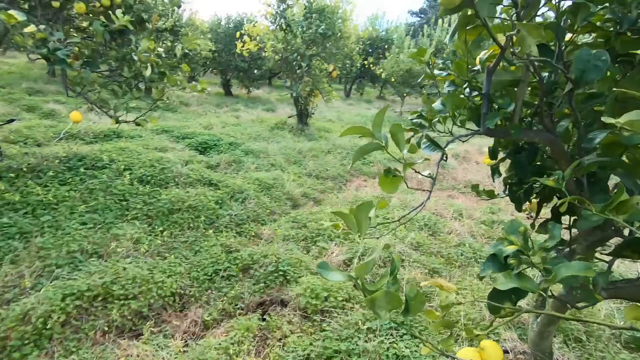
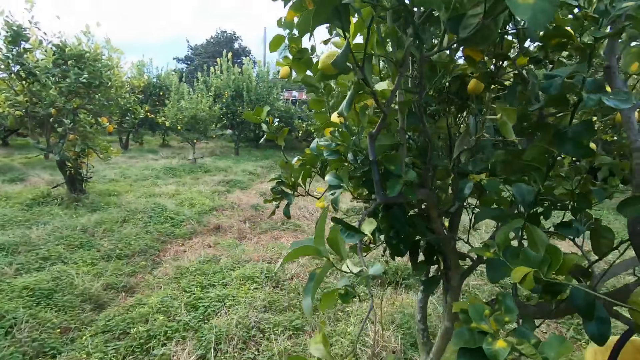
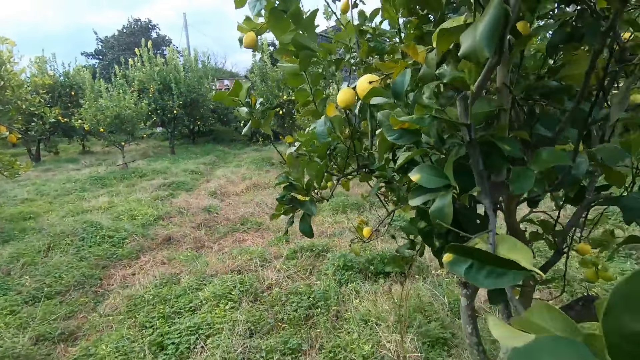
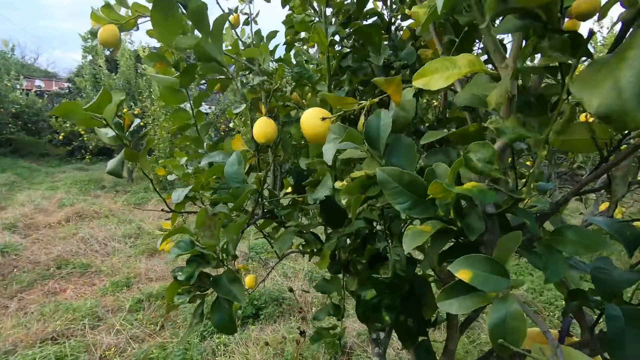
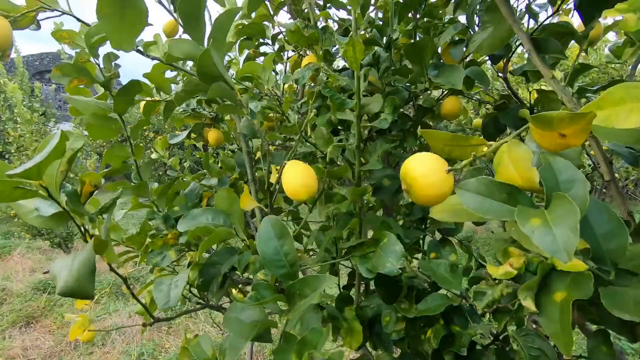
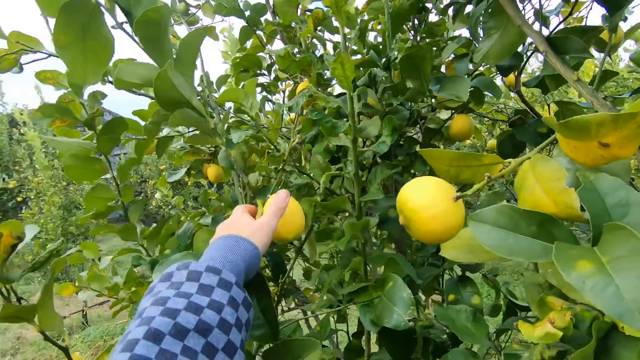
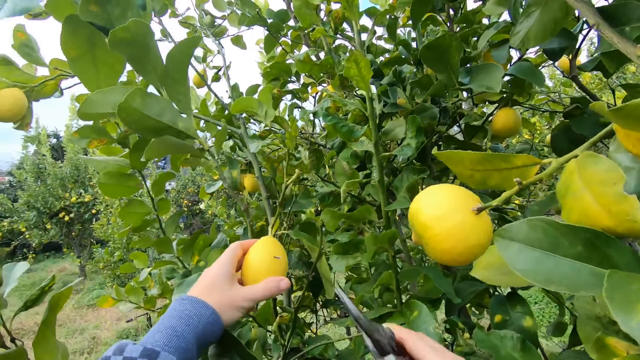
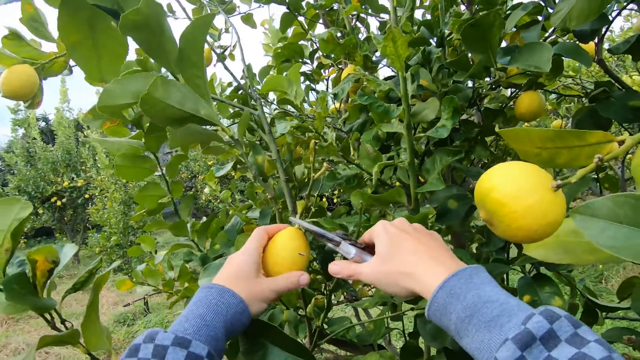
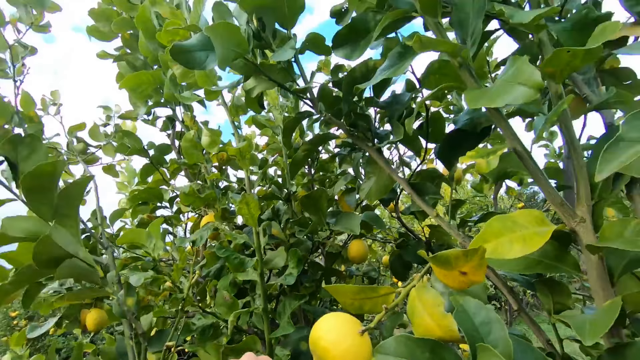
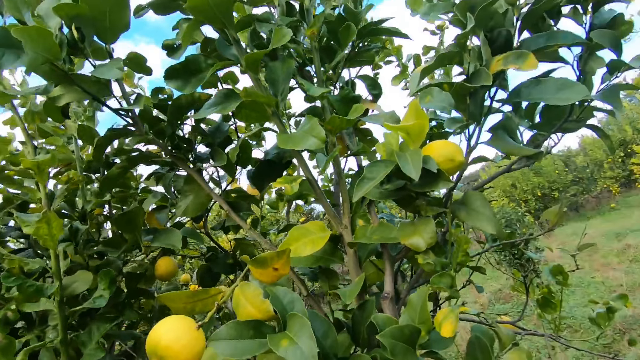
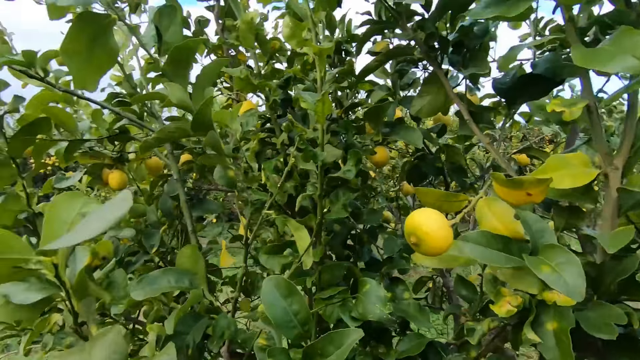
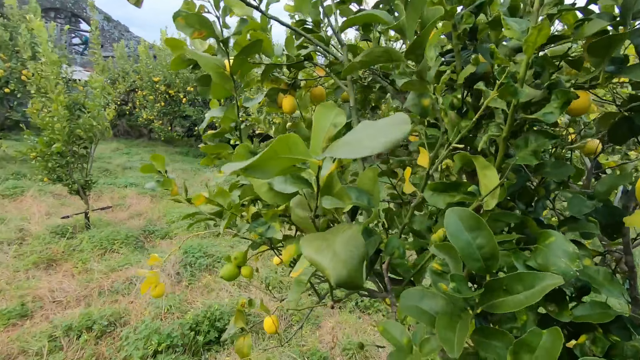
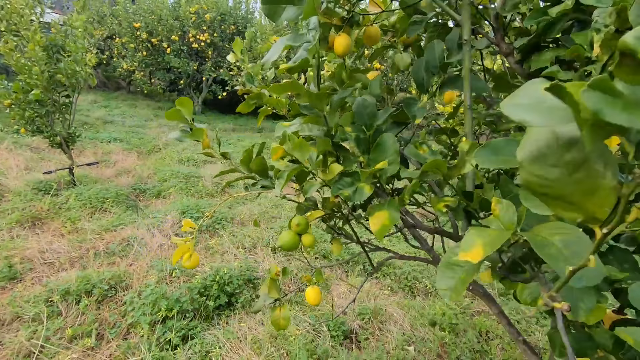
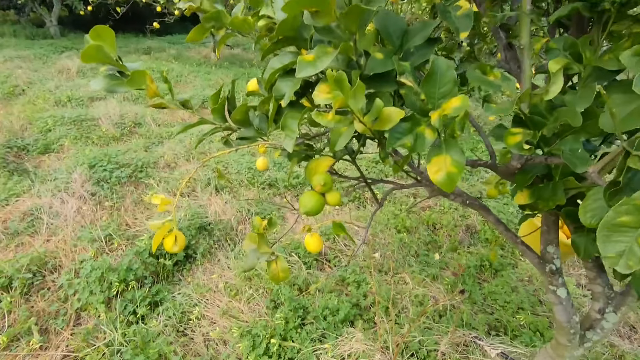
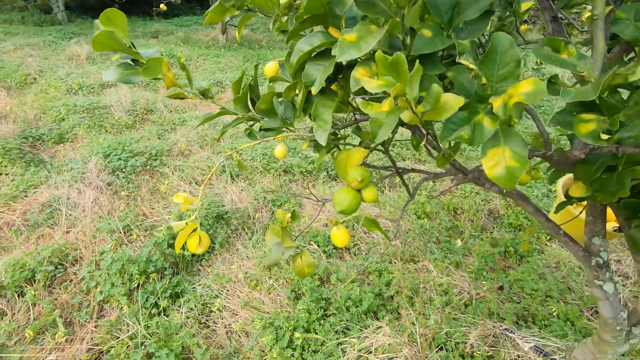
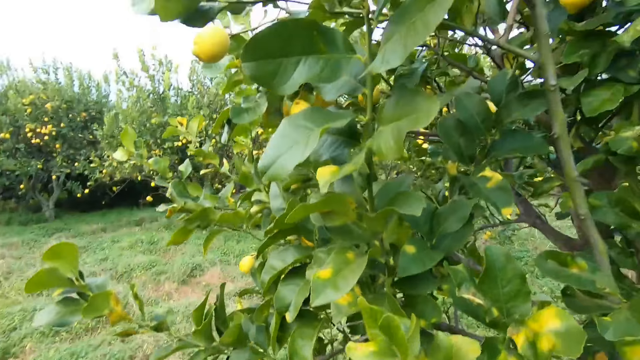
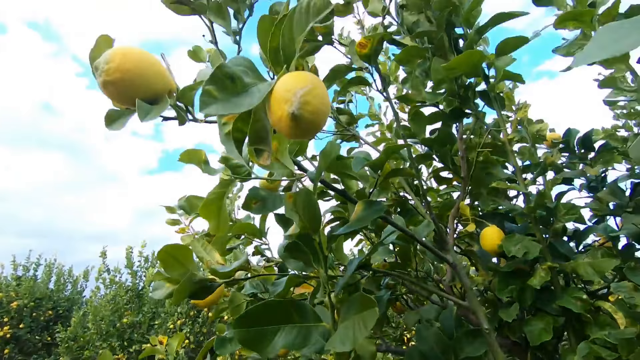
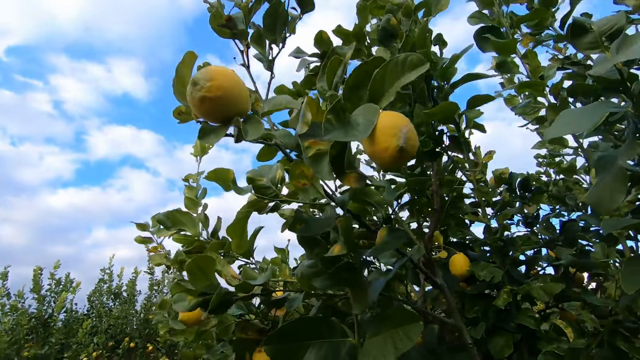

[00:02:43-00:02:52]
The camera wearer holds a lemon on a tree with his left hand. He cuts the lemon with the cutter, a pruning shear, in his right hand. He walks around the field.

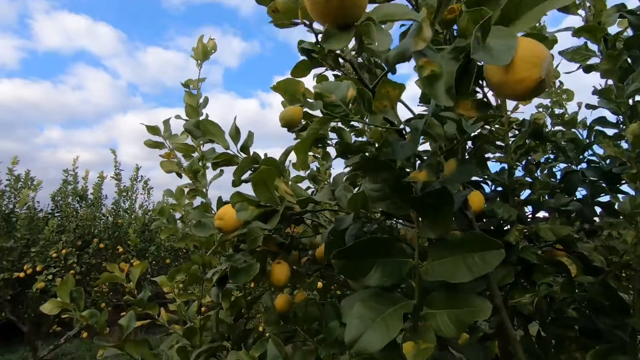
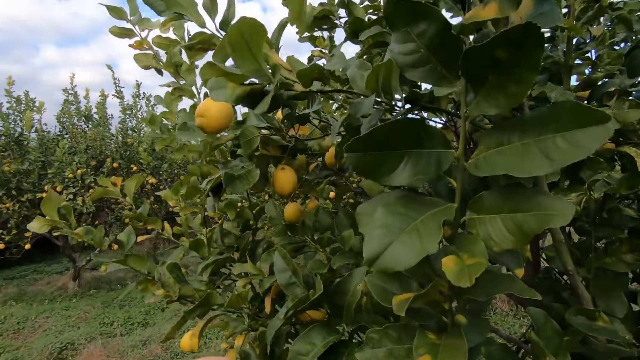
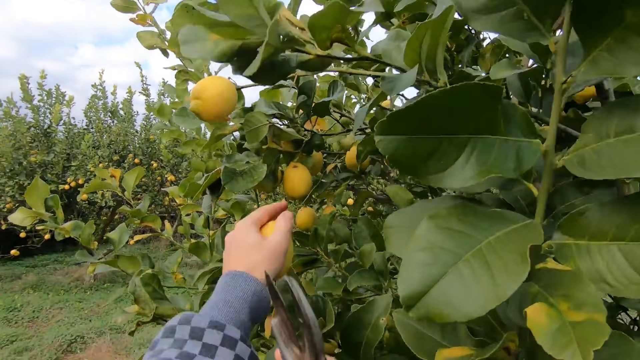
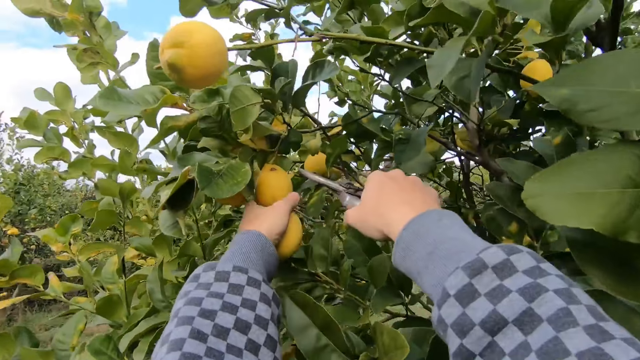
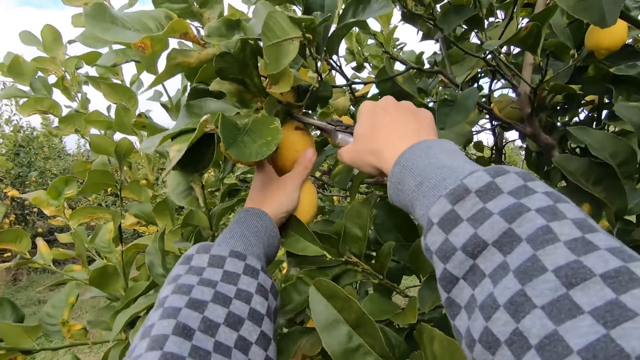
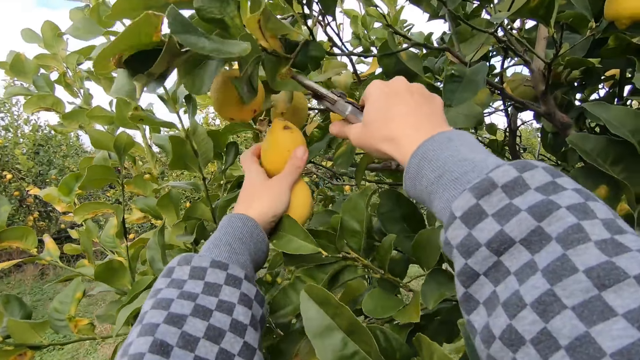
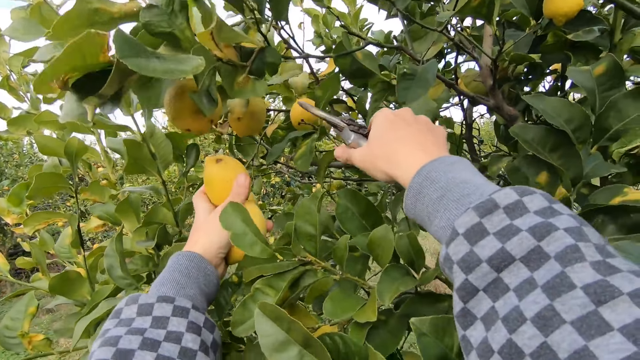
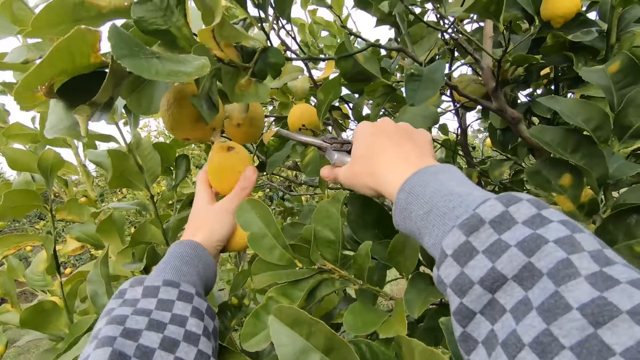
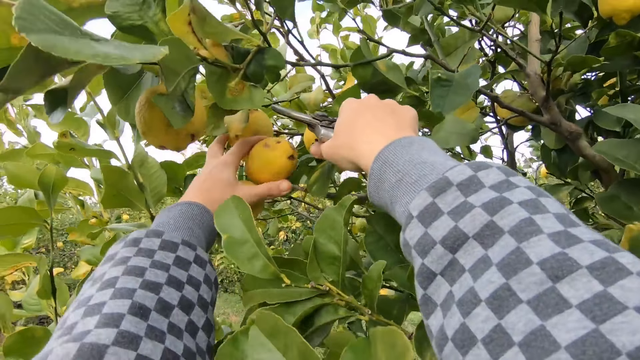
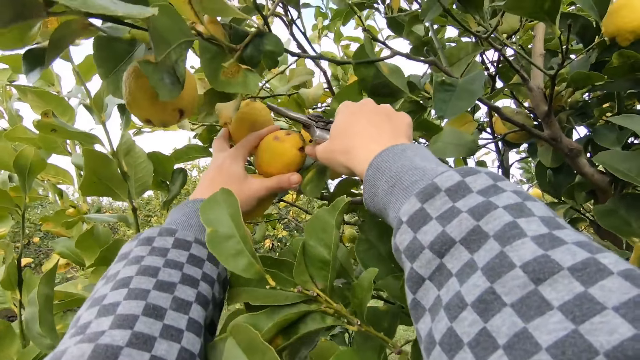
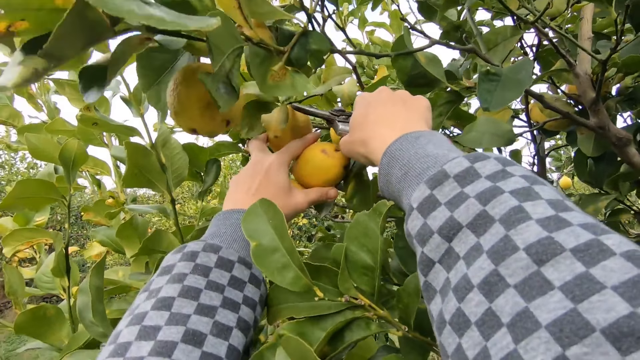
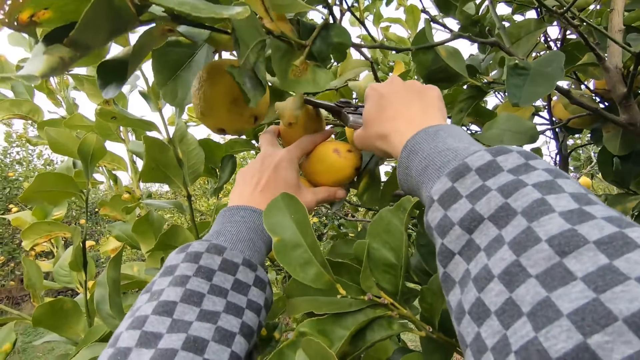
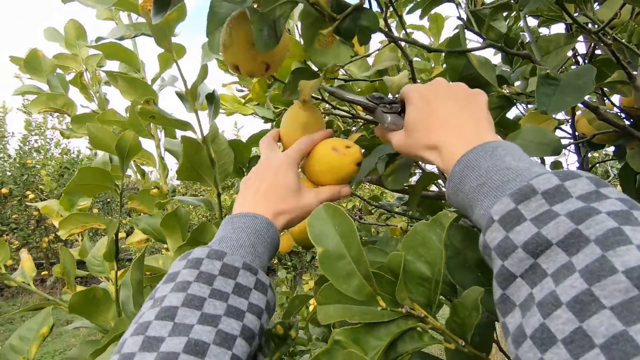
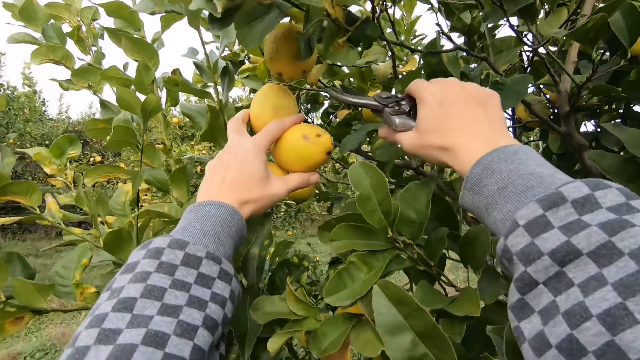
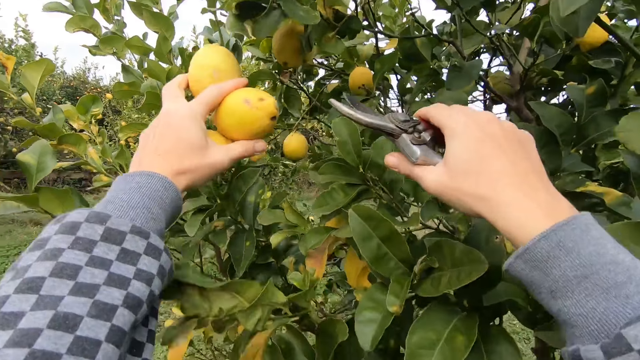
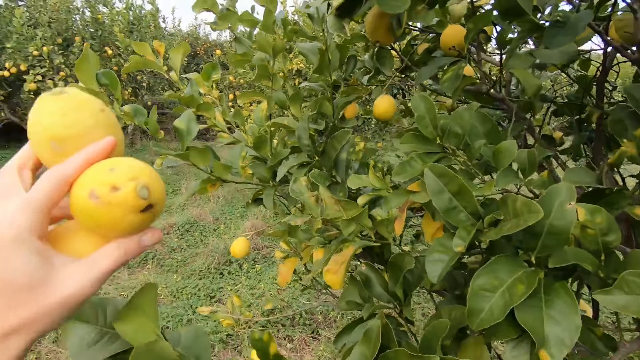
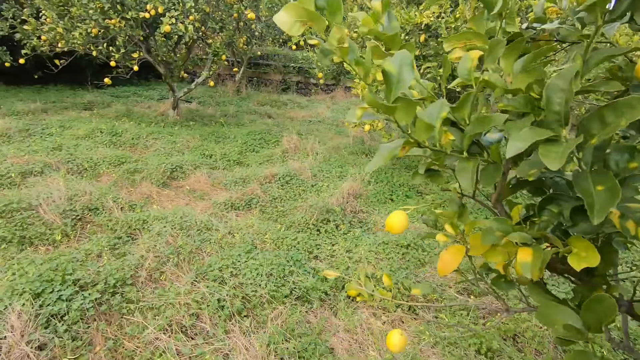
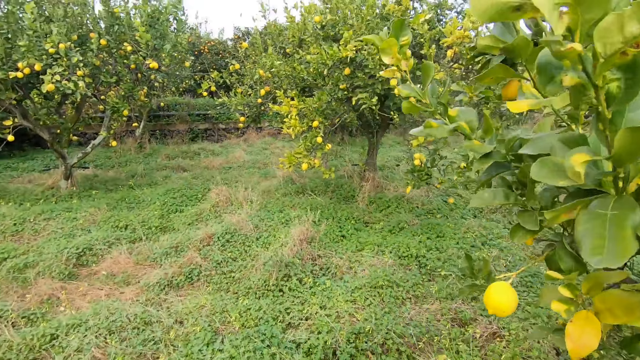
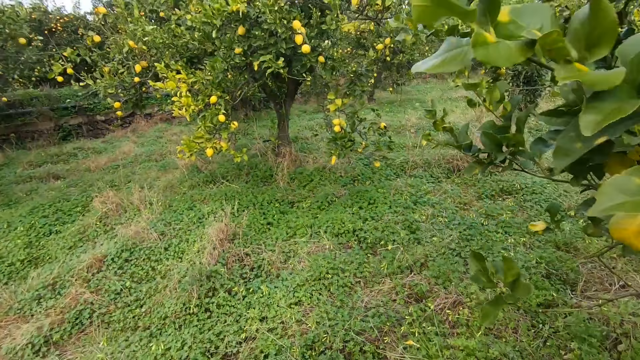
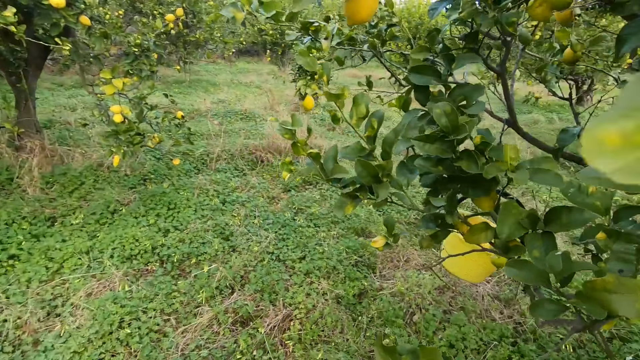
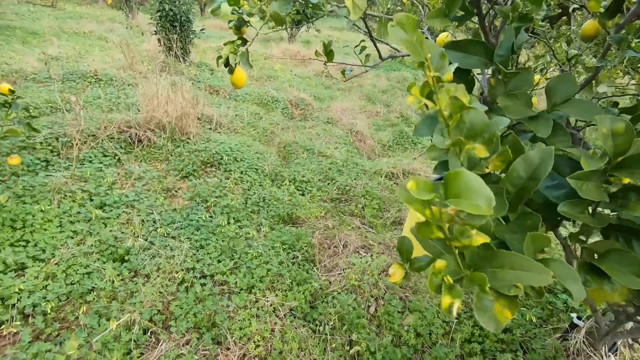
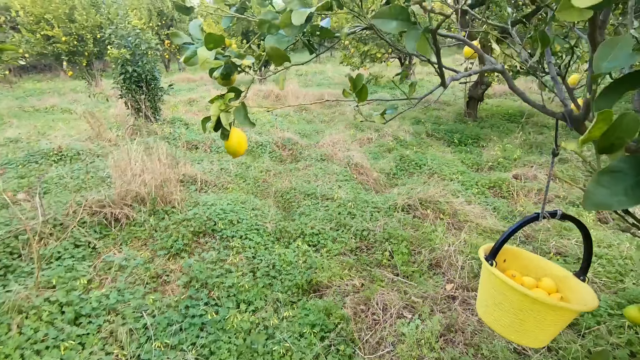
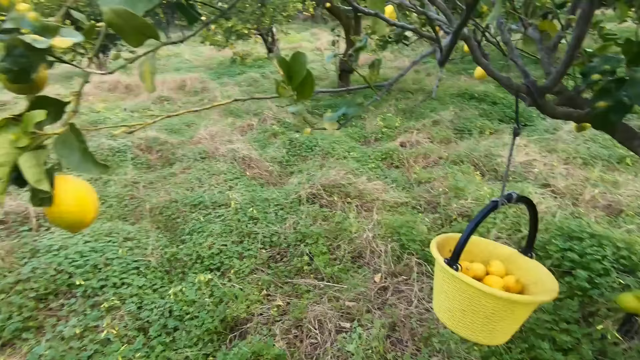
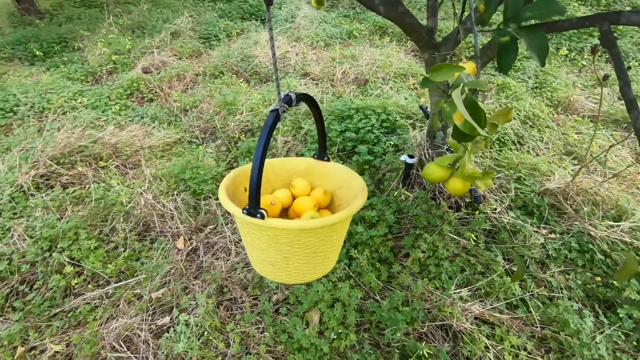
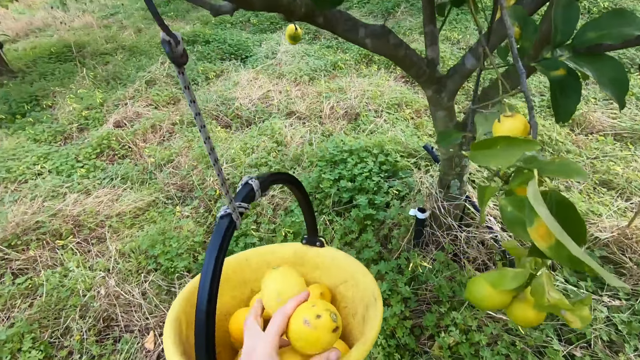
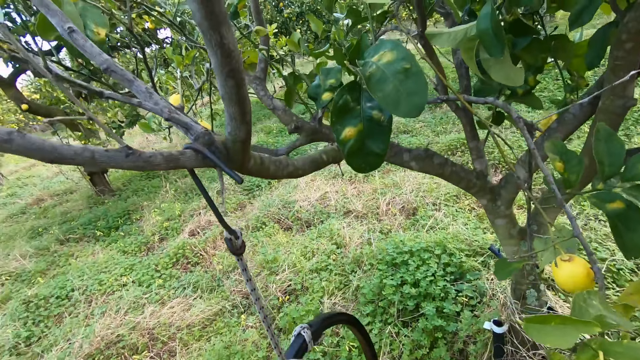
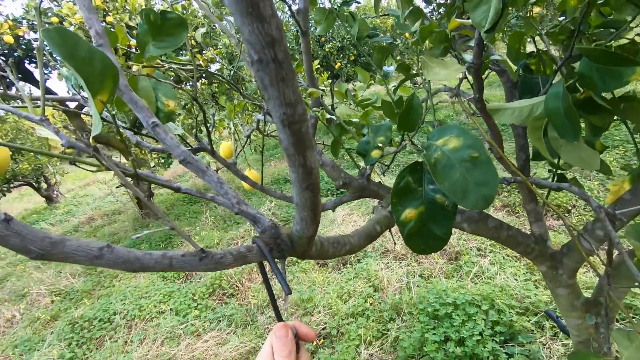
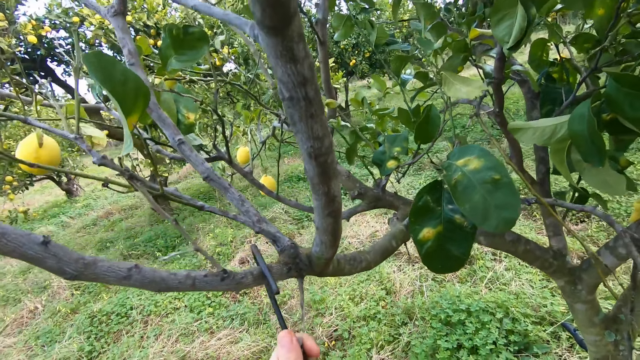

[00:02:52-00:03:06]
The camera wearer stares at the fruits on the tree. He holds another lemon on the tree with his left hand. He cuts the lemon with the cutter, a pruning shear, in his right hand. He stares at the fruits on the tree. He holds another lemon on the tree with his left hand. He cuts the lemon with the cutter in his right hand. He walks around the field. He drops the lemon in the bucket with his left hand.
